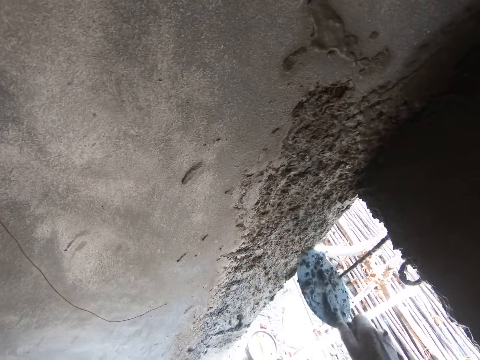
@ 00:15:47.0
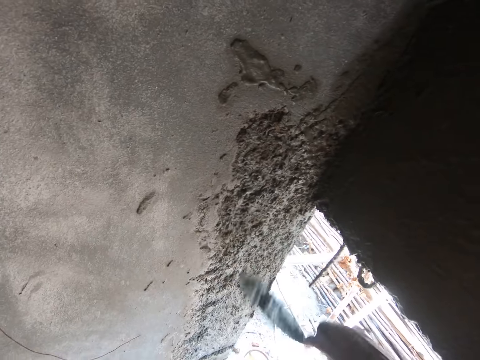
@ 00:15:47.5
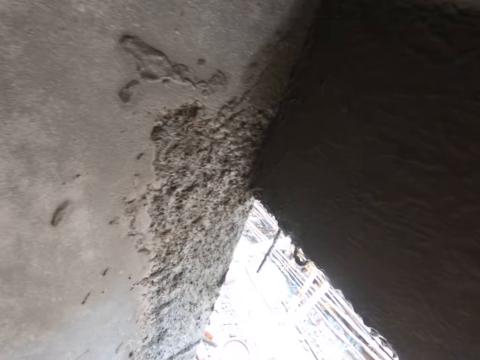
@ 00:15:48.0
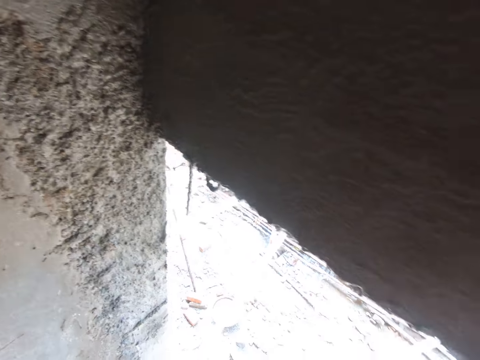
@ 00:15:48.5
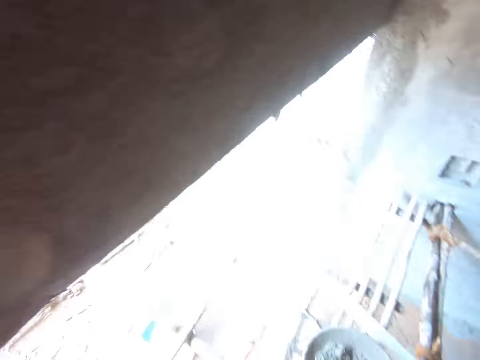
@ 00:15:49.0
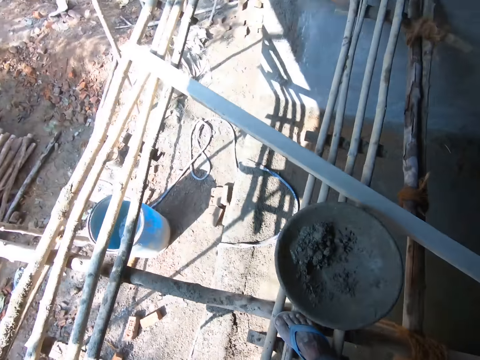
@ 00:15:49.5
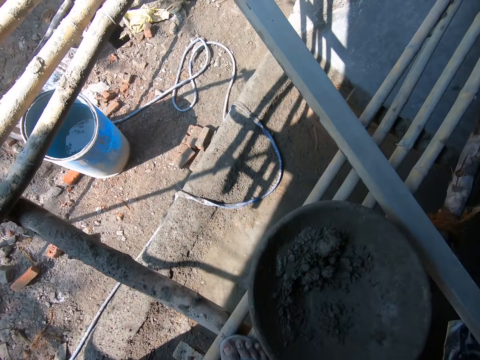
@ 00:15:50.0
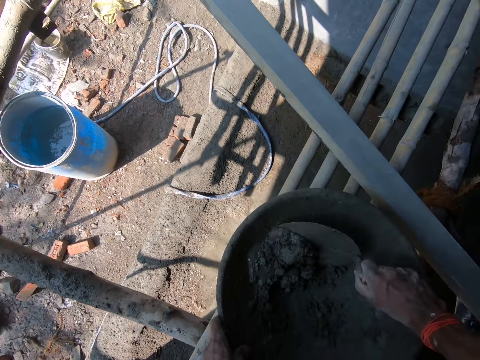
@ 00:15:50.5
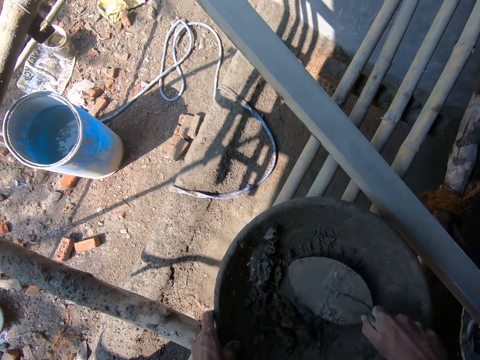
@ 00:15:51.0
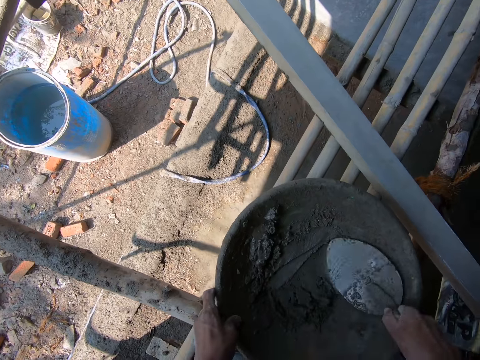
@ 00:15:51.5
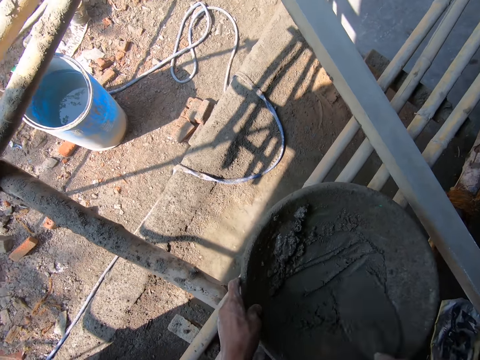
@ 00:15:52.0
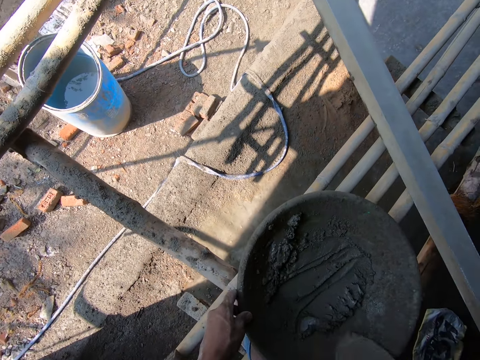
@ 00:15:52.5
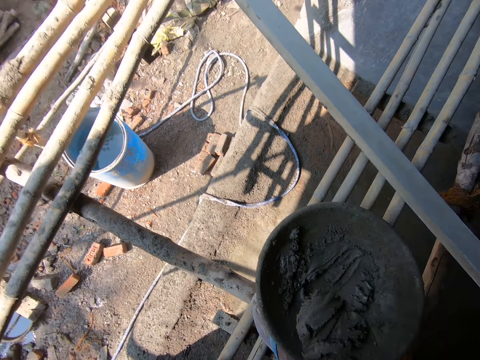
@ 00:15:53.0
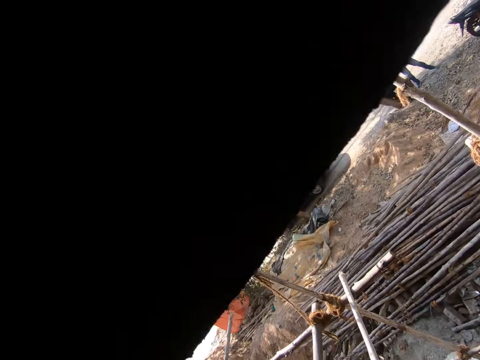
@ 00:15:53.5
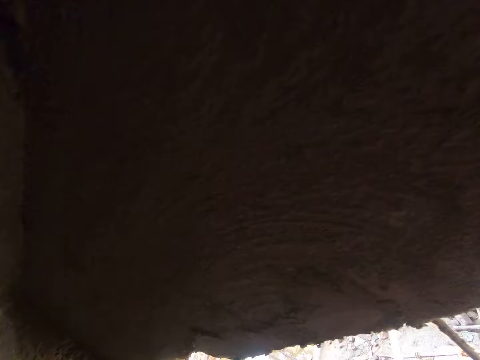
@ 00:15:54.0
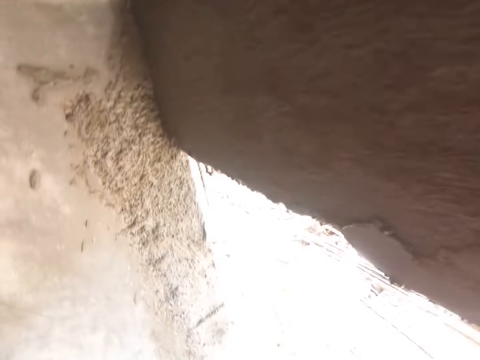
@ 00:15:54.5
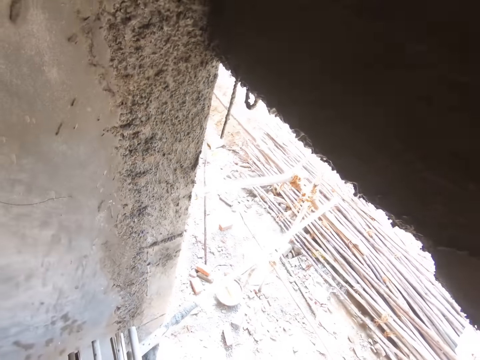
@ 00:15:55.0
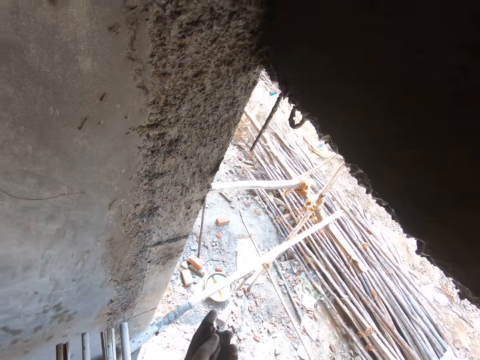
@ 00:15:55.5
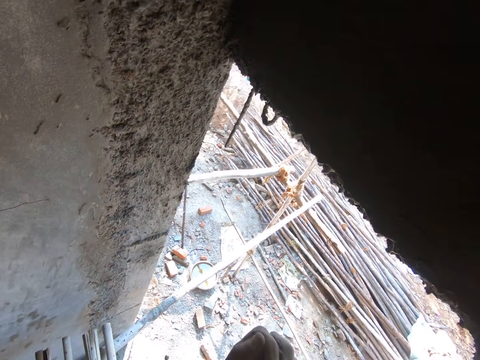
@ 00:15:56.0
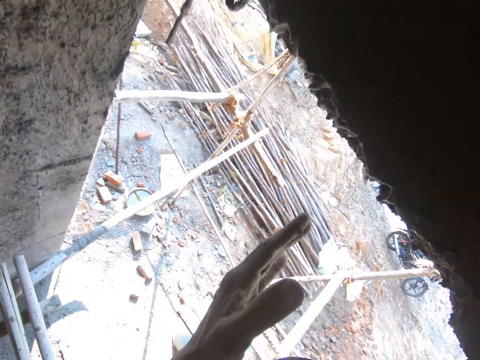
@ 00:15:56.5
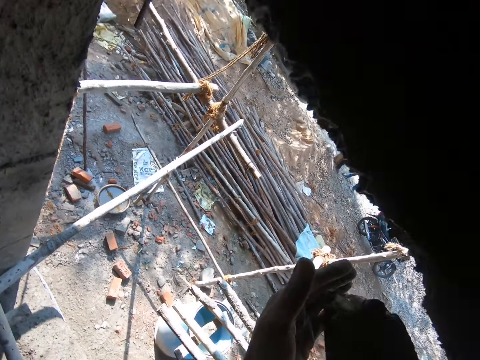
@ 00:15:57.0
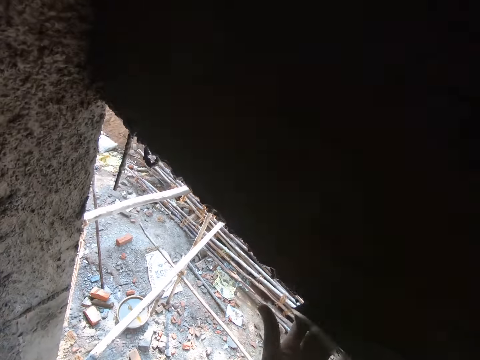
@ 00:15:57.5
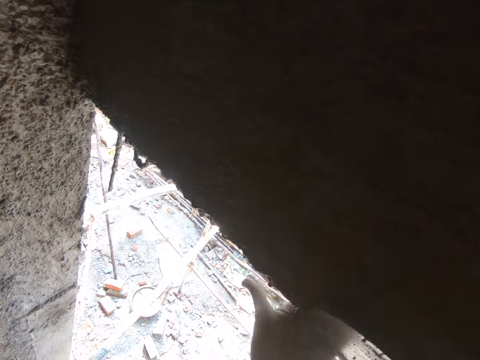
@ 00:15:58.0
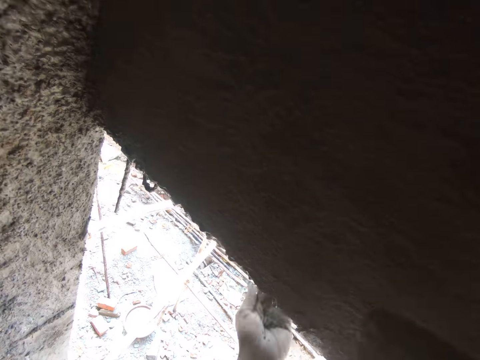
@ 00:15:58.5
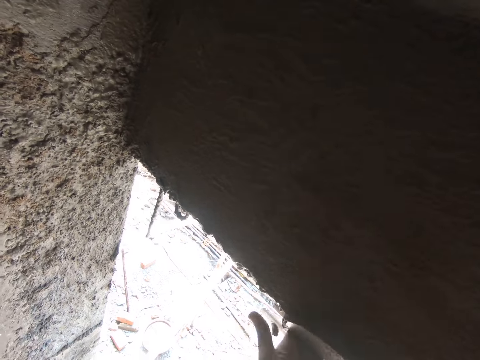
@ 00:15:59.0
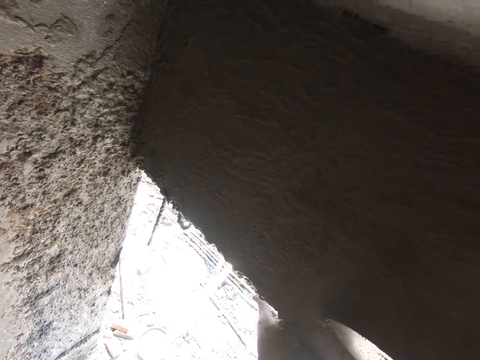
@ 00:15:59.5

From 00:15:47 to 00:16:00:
The camera wearer plasters a wall. He turns around. He moves around the building. He bends down. He turns mortar with a trowel, polishes the mortar with the trowel, and scoops the mortar with the trowel. He moves around the building. He turns around. He holds the mortar with his hand. He throws something. He puts his hand on the plaster. He plasters the wall. He polishes the plaster with the trowel. He polishes the plaster with his hand.

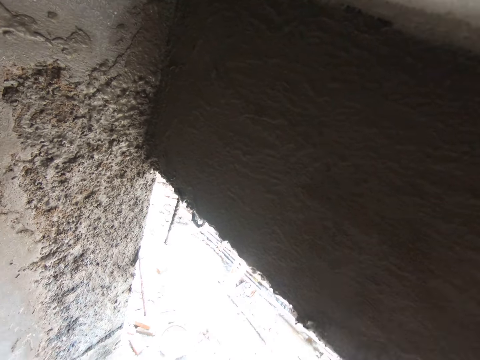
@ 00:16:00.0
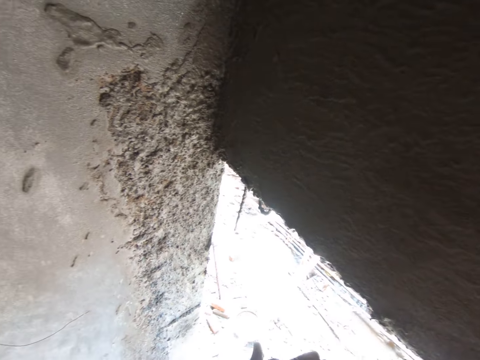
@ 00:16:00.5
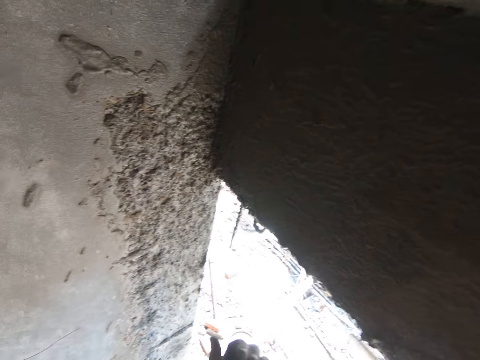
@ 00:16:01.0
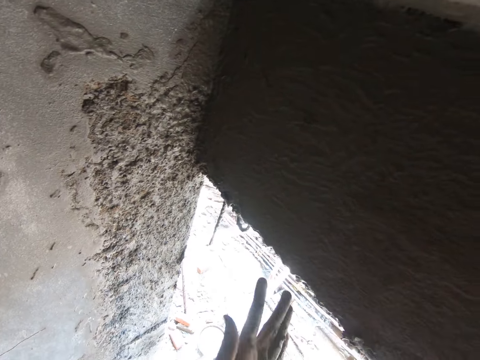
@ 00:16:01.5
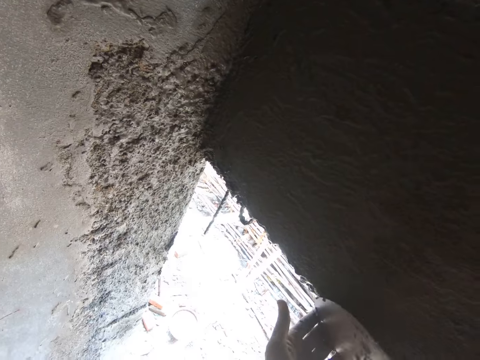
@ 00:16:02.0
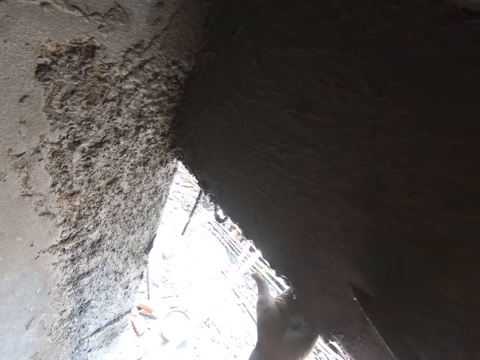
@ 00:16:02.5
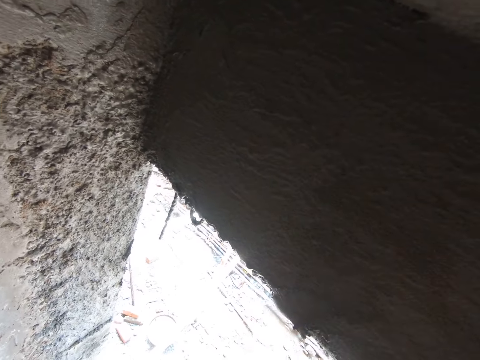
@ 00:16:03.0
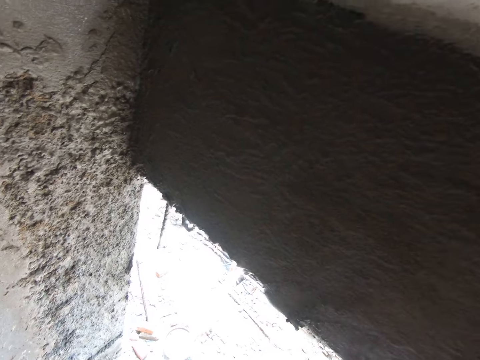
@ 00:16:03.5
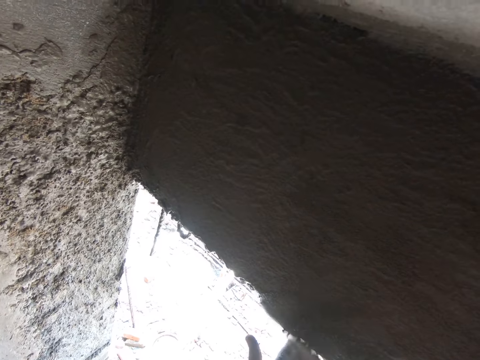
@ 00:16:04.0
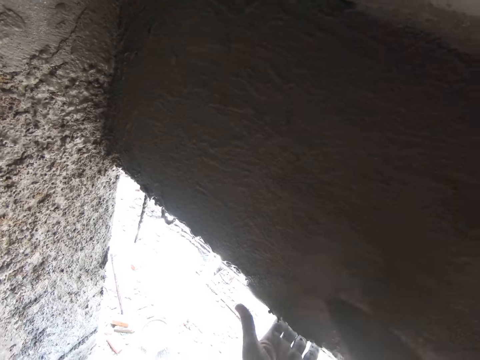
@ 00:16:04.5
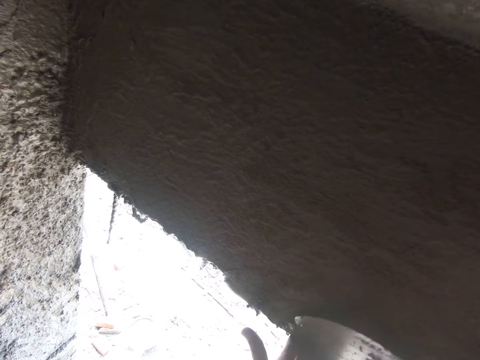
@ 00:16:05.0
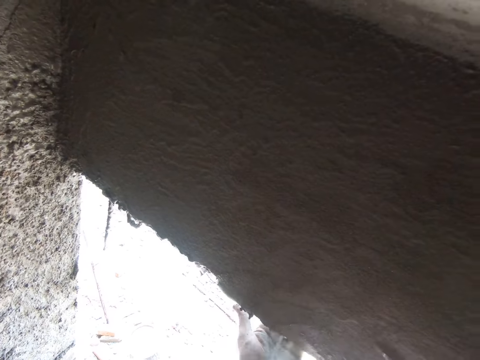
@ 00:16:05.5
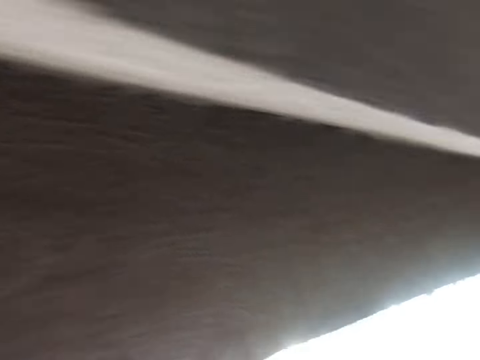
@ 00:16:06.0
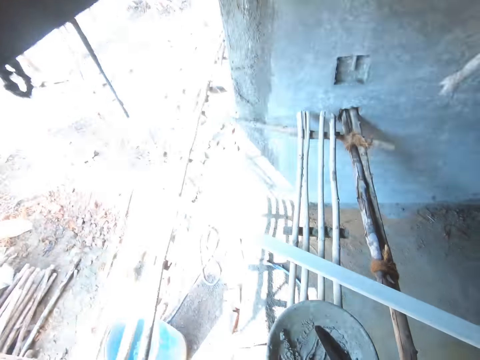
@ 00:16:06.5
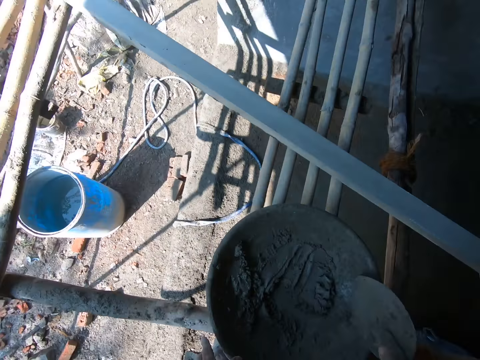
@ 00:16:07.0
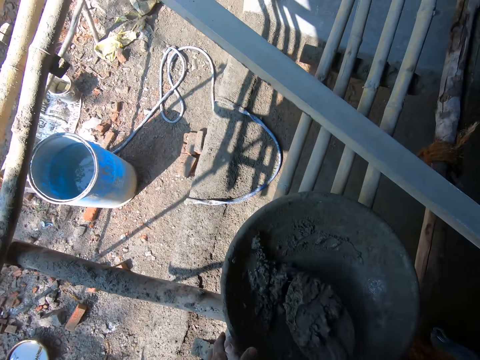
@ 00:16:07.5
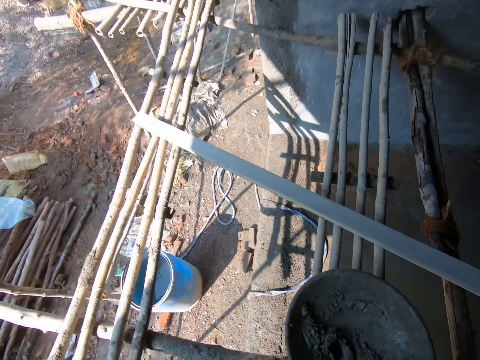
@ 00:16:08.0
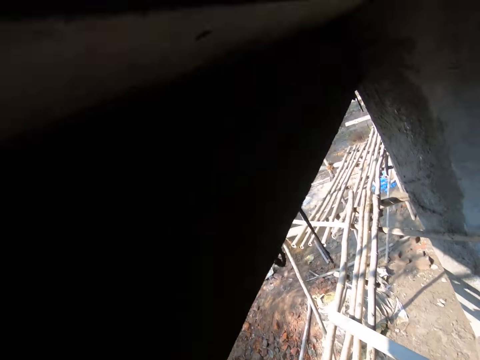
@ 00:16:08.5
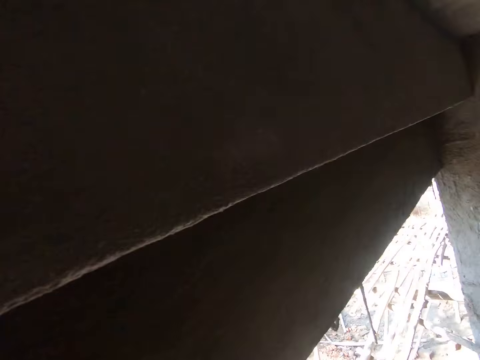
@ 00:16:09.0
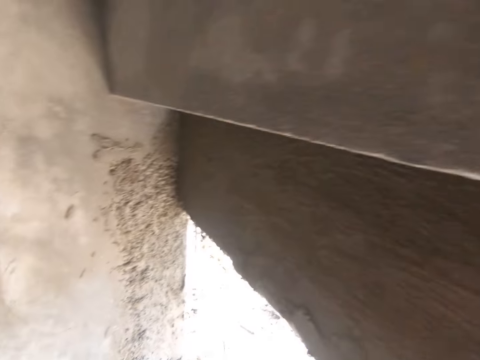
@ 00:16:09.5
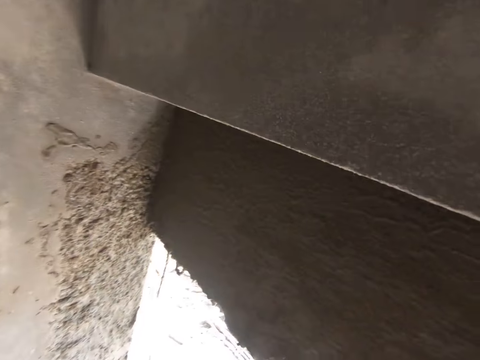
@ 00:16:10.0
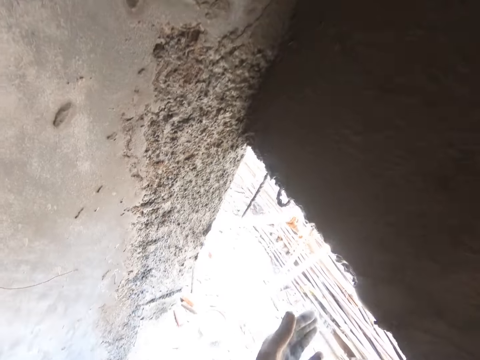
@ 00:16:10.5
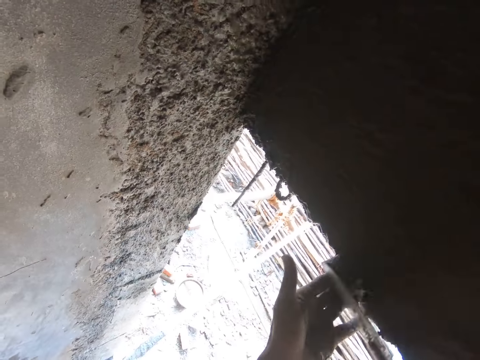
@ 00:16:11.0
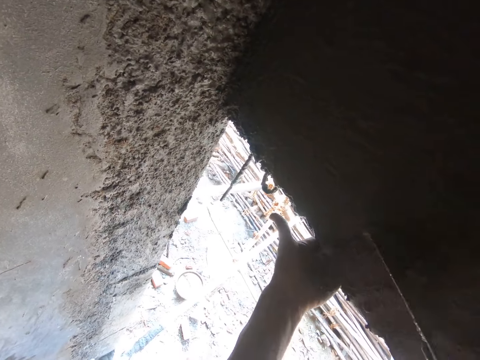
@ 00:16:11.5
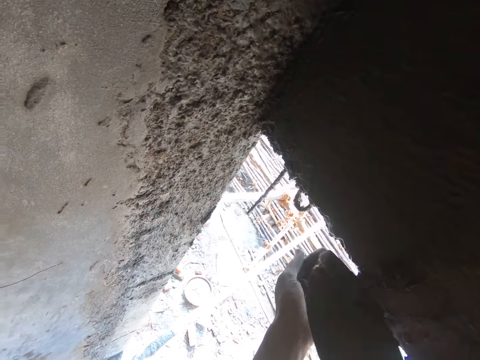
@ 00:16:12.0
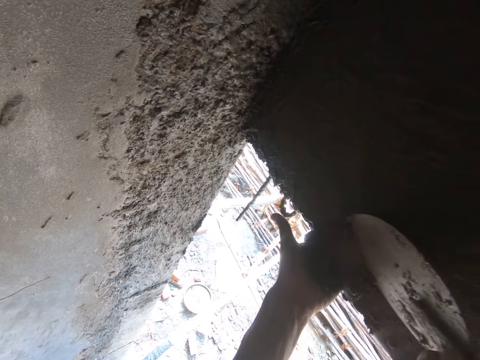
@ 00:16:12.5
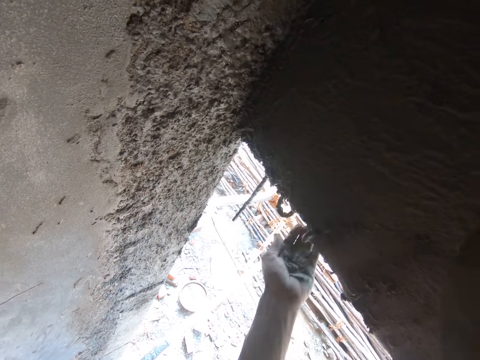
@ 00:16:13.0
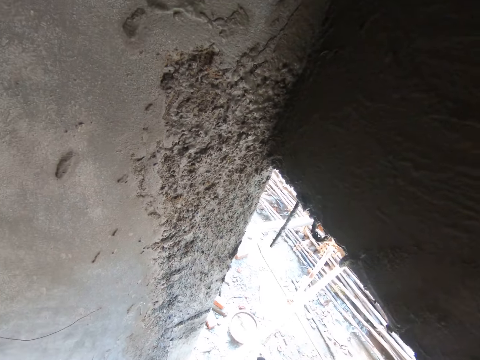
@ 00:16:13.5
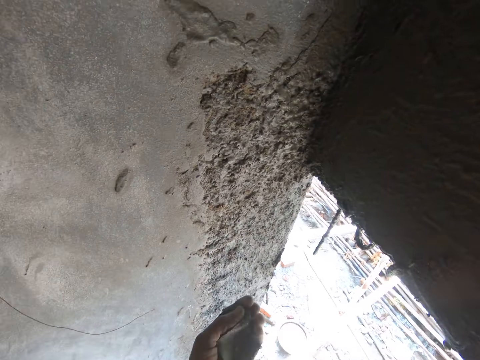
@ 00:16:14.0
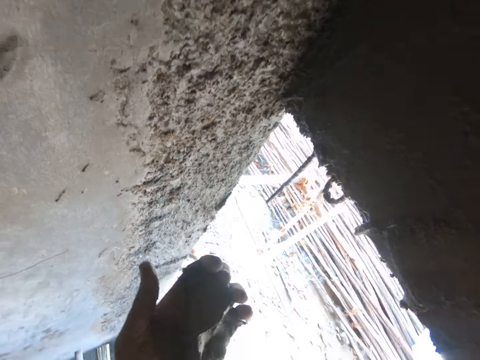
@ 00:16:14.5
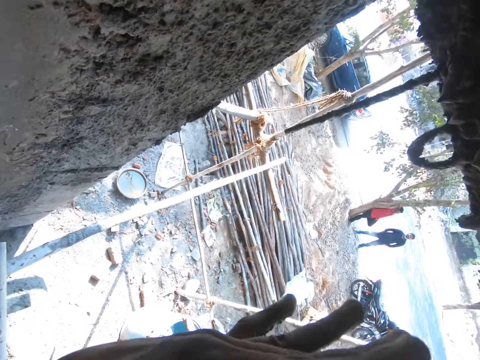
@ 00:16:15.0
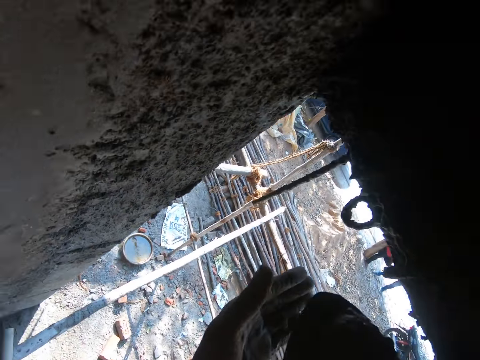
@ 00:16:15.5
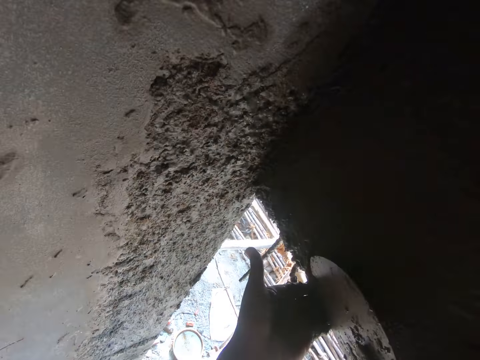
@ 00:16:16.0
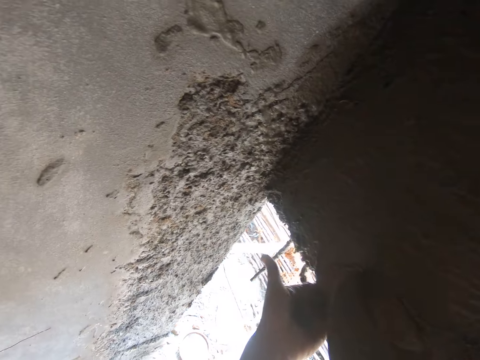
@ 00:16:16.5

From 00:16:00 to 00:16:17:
The camera wearer stops. He does something. He polishes plaster with a trowel. He puts his hand on the plaster. He stops. He polishes the plaster with the trowel. He turns around. He bends down. He scoops mortar with the trowel. He turns around. He moves around the building. He plasters a wall. He holds the mortar with his hand. He removes his hand from the plaster. He scoops the mortar with the trowel from his hand. He touches the trowel. He holds the mortar against the wall. He plasters the wall.
